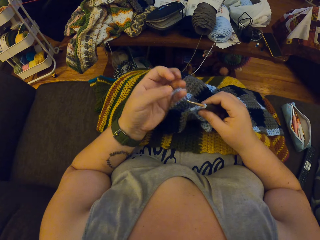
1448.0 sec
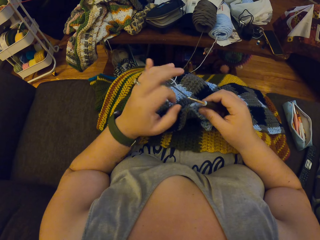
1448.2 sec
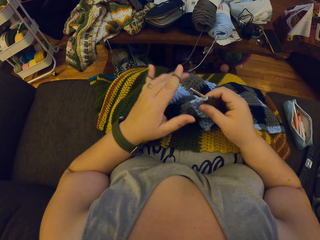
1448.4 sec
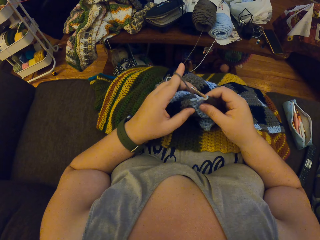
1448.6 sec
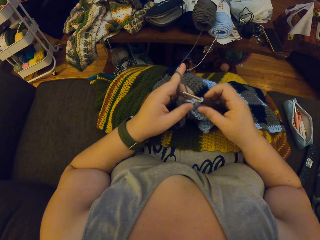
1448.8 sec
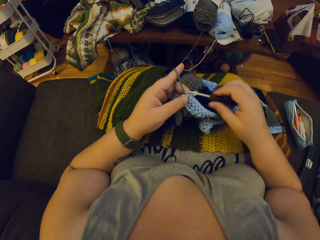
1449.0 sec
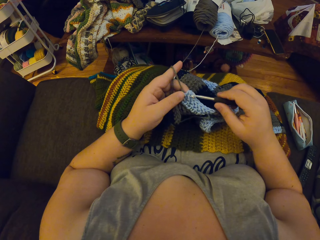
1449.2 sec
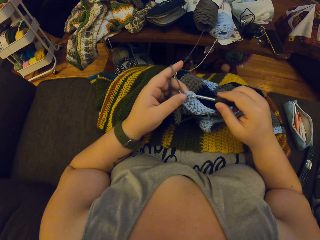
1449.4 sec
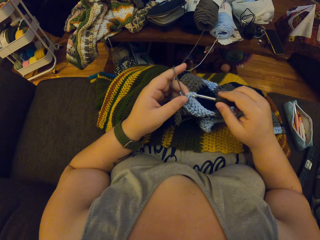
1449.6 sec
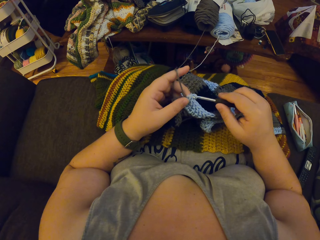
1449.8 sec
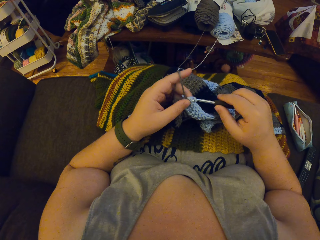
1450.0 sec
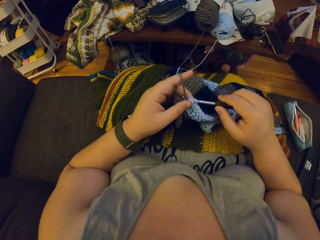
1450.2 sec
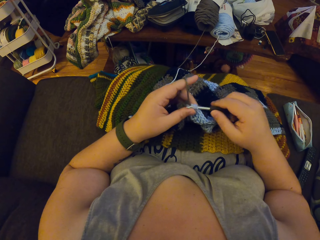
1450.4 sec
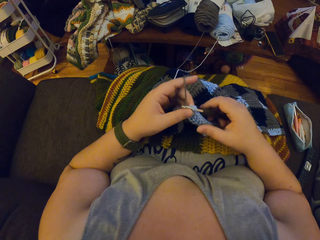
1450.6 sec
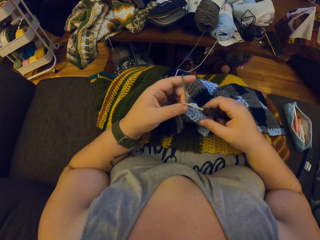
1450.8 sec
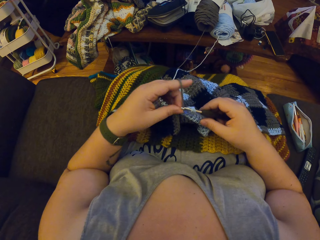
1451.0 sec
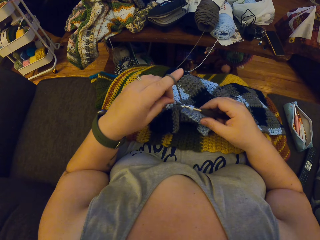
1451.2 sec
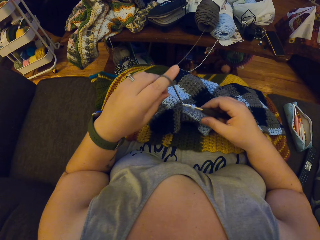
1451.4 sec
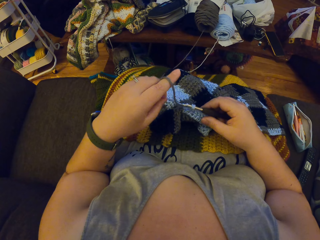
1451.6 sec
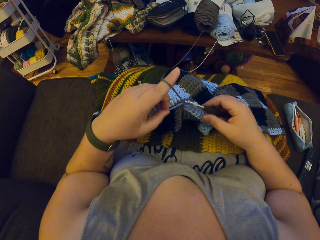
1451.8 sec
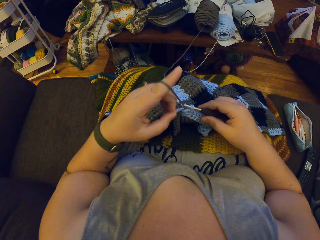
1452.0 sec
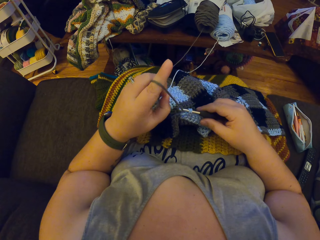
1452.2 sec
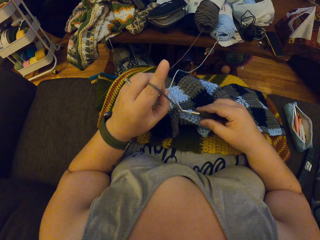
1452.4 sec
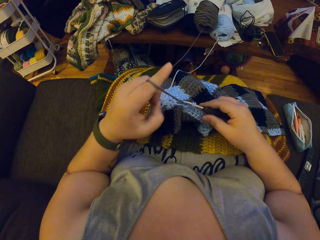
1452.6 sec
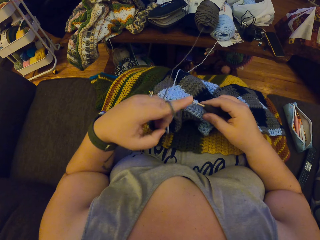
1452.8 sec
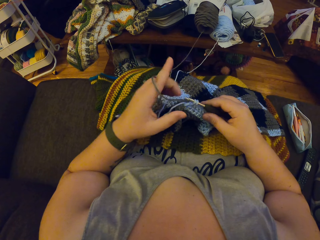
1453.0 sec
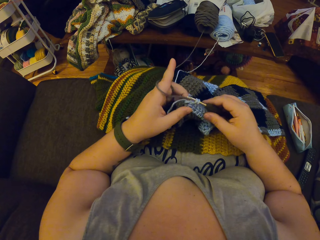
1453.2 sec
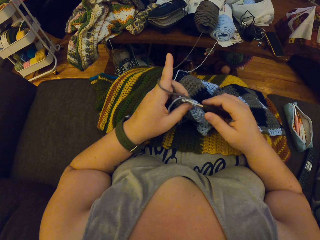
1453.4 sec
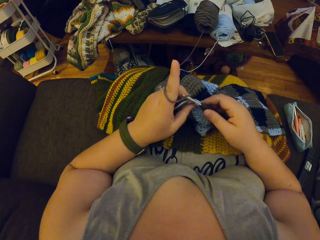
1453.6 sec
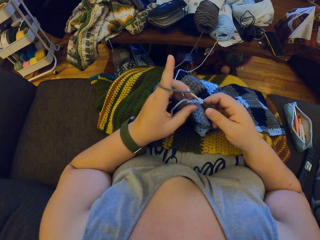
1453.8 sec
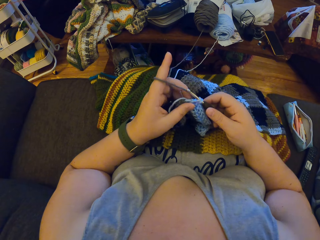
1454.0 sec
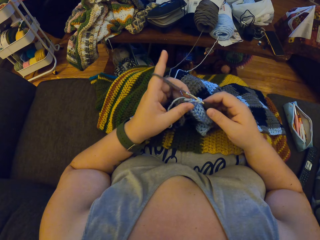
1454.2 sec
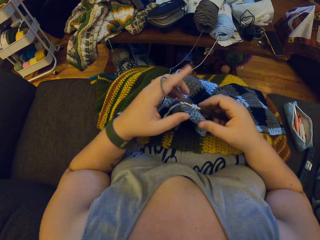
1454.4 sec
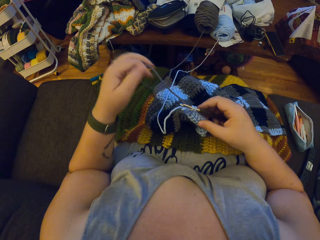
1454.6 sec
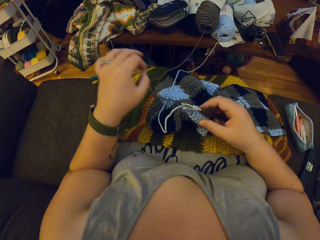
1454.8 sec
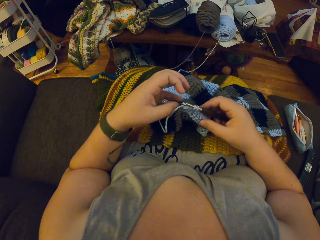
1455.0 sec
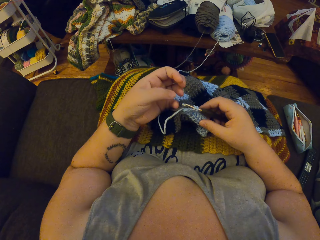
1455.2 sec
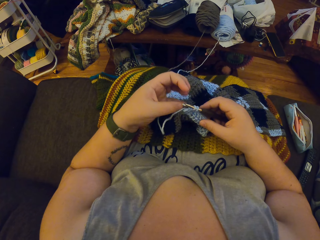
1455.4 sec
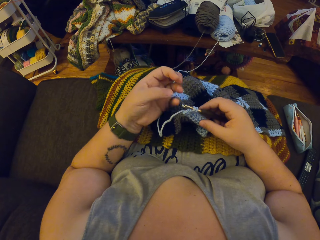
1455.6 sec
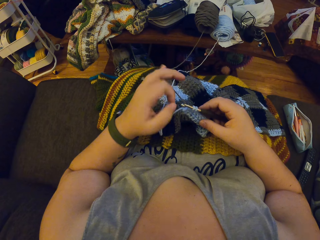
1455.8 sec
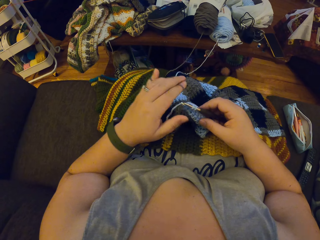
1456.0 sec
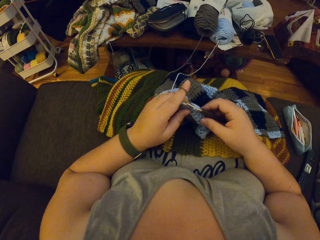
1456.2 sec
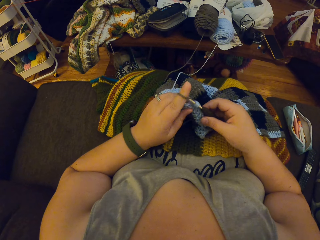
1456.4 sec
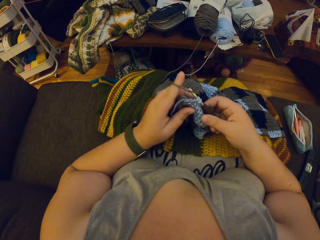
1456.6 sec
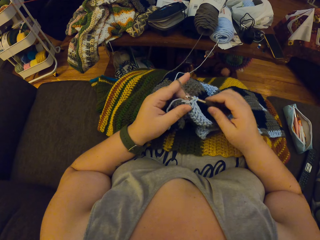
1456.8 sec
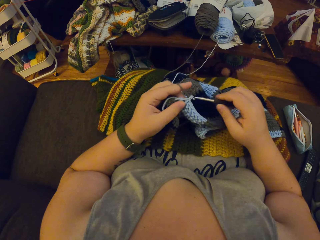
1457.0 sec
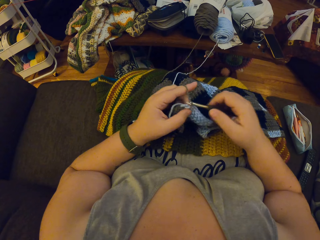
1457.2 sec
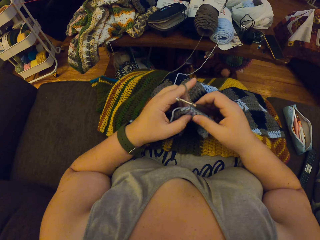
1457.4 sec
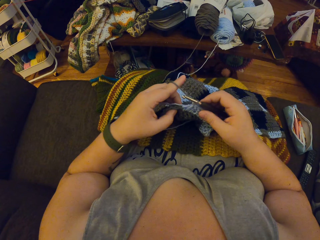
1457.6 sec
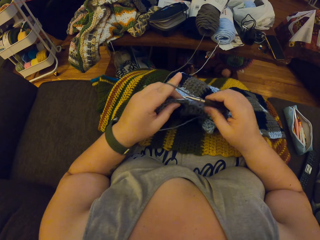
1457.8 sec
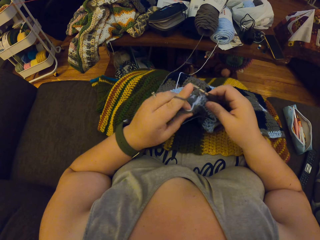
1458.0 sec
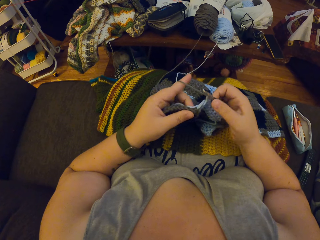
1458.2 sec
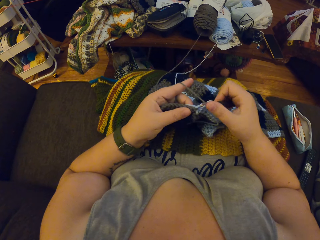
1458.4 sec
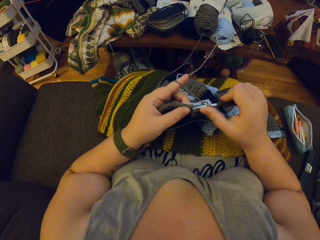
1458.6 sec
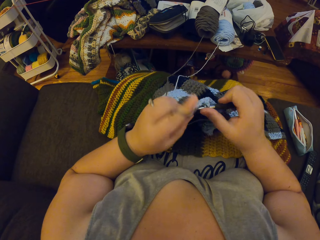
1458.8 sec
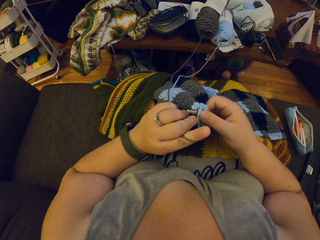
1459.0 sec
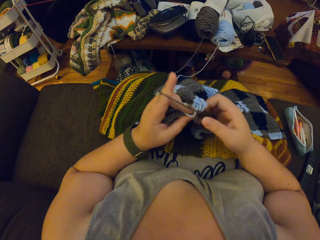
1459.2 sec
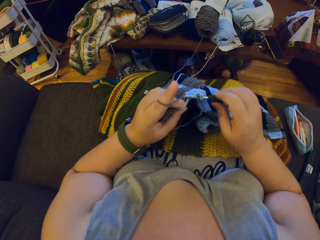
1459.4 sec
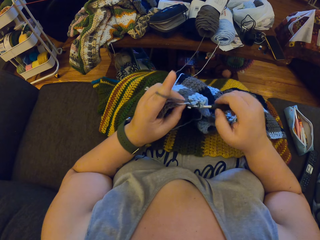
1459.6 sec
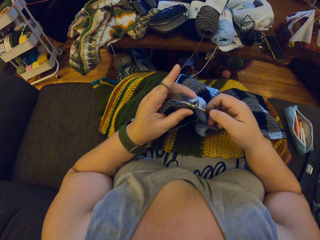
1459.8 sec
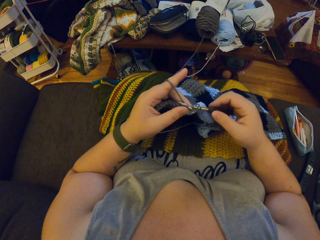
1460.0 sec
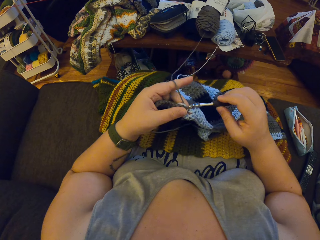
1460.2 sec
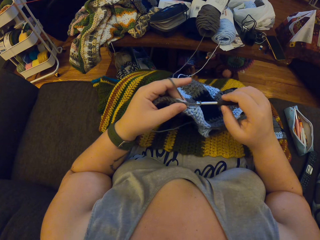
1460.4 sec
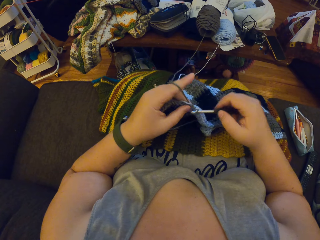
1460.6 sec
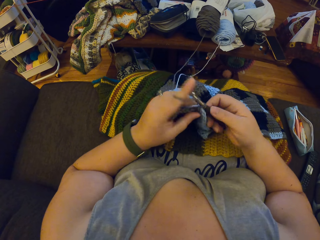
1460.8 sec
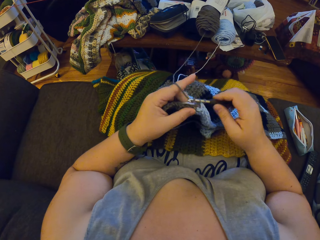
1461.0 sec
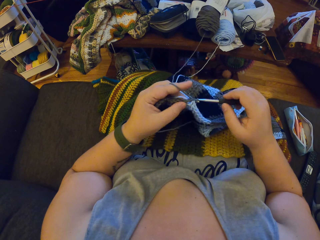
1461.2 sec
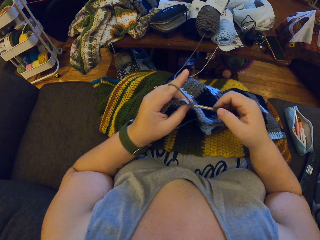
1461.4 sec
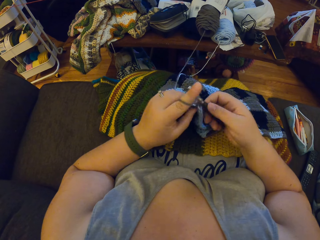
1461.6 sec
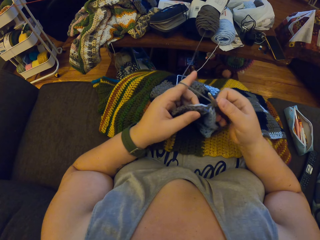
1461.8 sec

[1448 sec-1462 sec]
The camera wearer twirls the black yarn round her left hand. She inserts the crochet hook into the yarn. She pulls the blue yarn with her left hand. She untwirls the black yarn round her left hand. She twirls the black yarn round her left hand. She crochets with the black yarn.

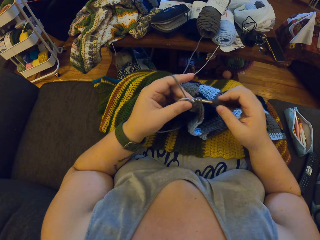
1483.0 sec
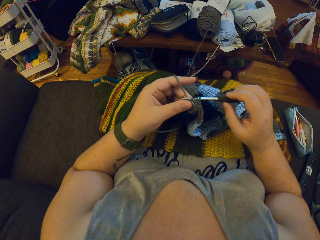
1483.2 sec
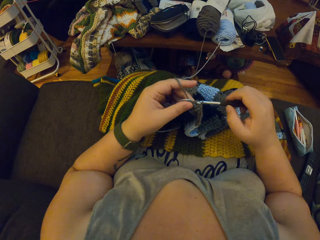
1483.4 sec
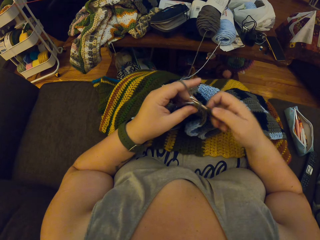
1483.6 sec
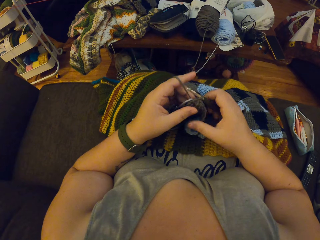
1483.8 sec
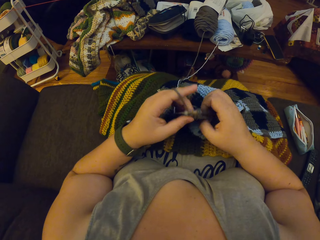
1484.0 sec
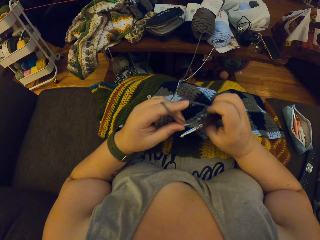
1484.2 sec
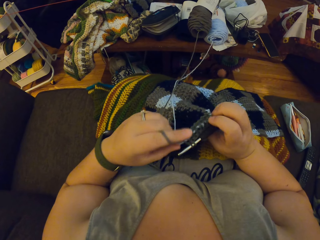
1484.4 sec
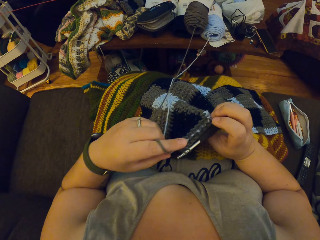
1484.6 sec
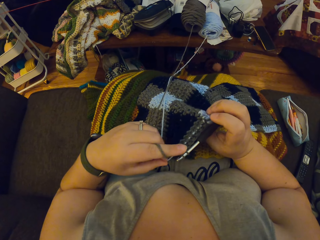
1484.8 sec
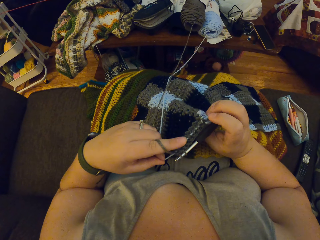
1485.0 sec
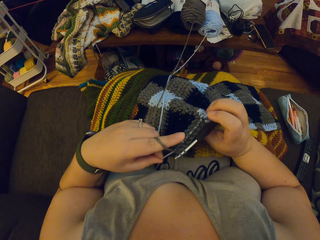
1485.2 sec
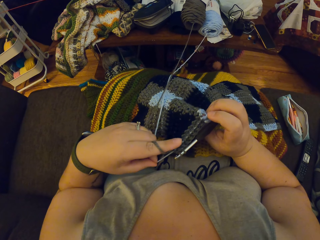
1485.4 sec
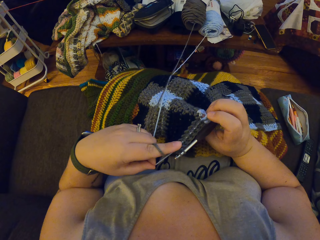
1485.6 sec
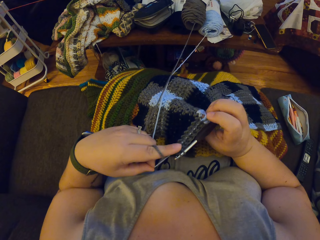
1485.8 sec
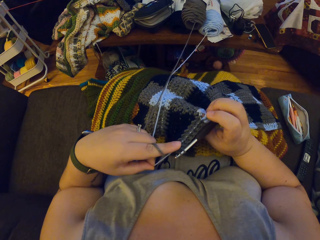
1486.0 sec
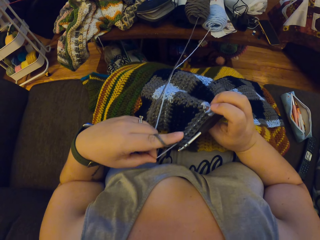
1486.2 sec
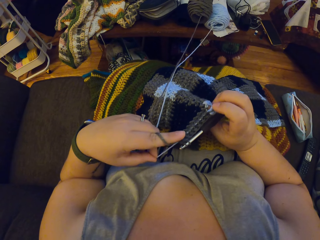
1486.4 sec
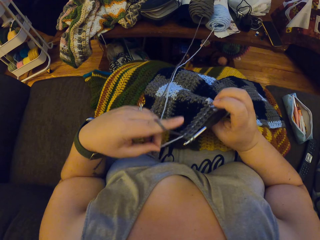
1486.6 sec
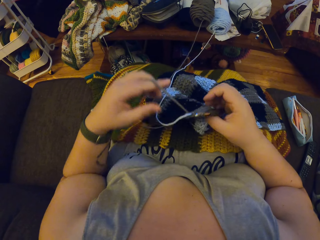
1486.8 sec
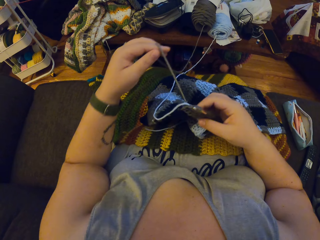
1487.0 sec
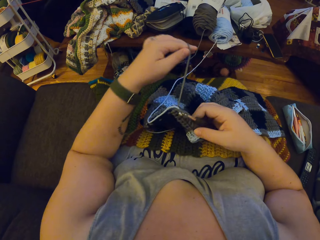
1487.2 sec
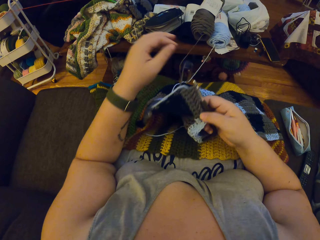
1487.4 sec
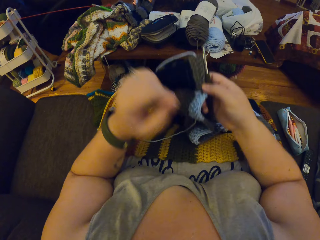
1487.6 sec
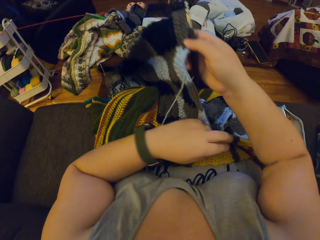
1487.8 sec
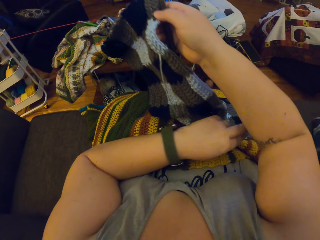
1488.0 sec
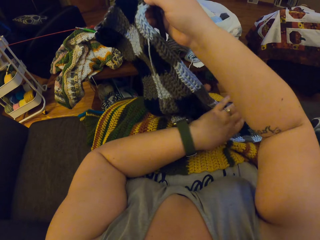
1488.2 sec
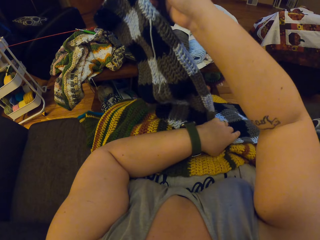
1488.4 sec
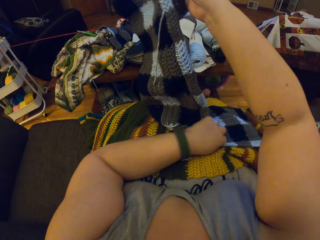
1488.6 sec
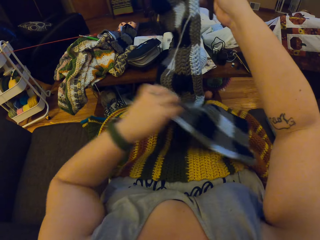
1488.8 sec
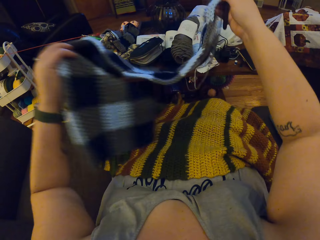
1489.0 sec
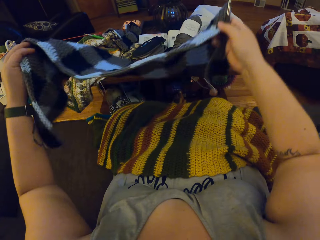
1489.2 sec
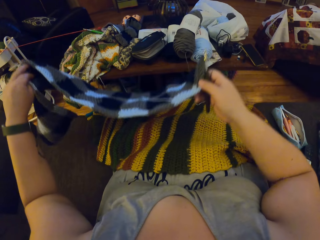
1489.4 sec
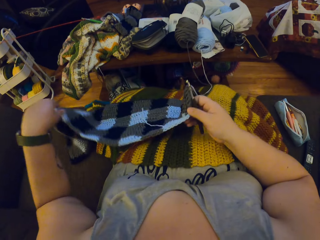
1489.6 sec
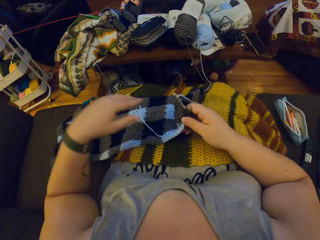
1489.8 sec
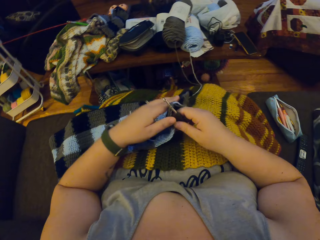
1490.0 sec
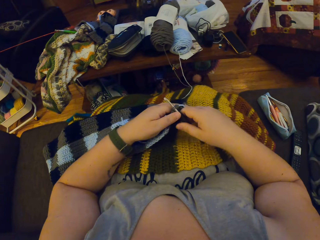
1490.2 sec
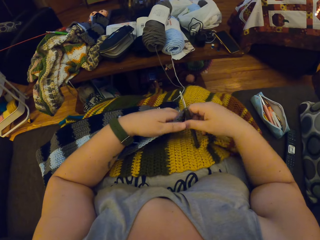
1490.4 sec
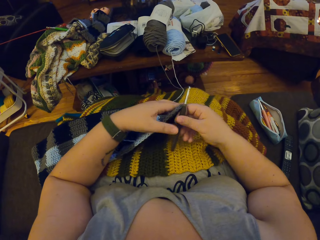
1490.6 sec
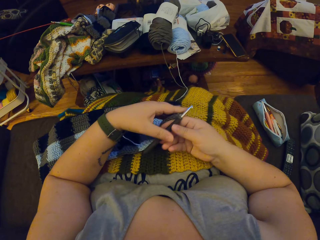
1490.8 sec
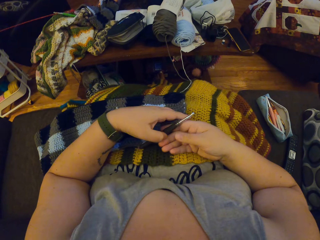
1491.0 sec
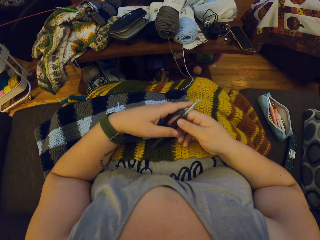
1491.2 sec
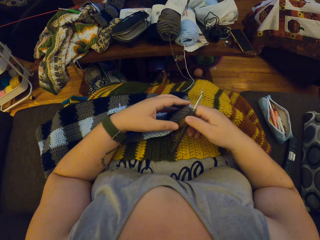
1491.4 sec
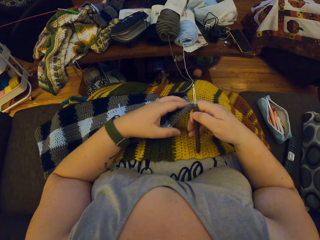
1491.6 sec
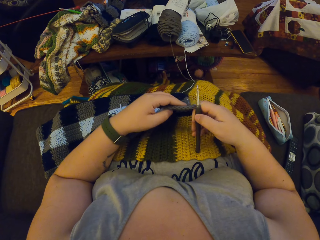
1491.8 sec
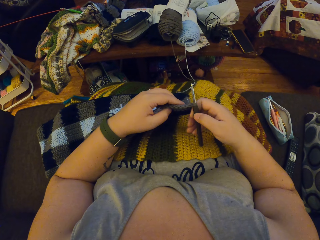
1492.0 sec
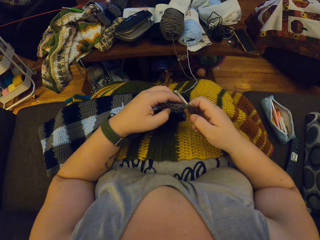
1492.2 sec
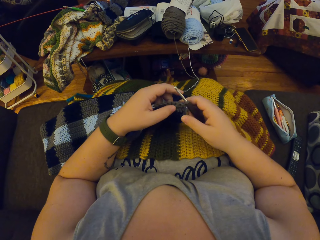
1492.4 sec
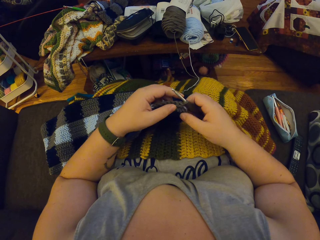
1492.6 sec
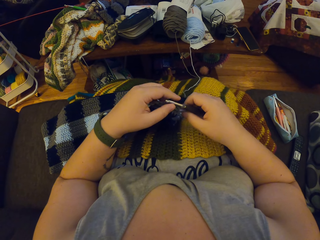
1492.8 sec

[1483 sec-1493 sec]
The camera wearer turns the fabric around. She pulls the blue yarn with her left hand. She untwirls the black yarn round her left hand. She stretches out the thread behind the fabric. She turns the crochet on her legs with both hands. She raises the fabric off her lap. The fabric rests on her lap. She firmly holds the crochet needle.
